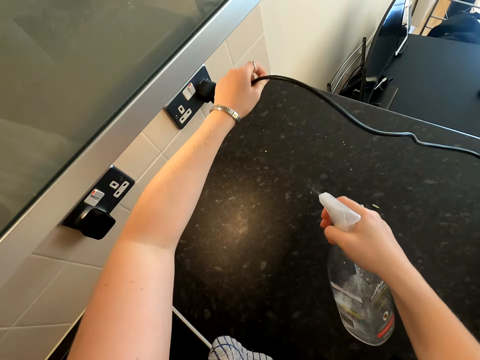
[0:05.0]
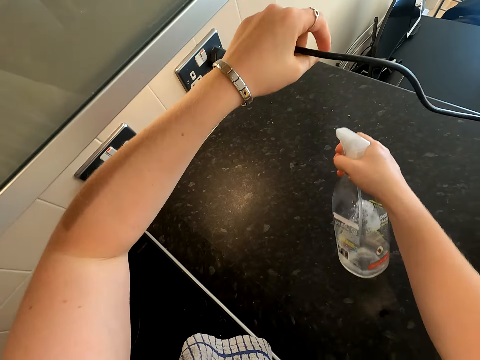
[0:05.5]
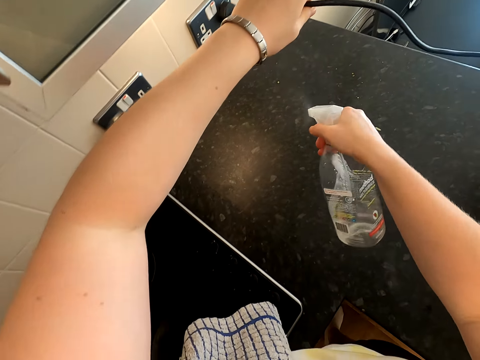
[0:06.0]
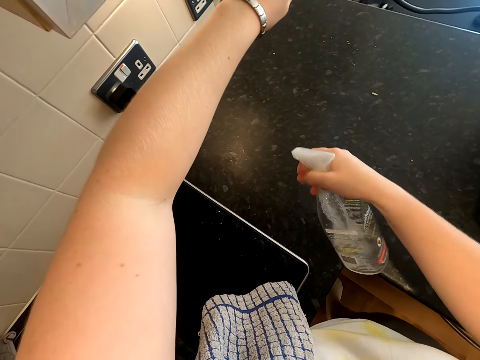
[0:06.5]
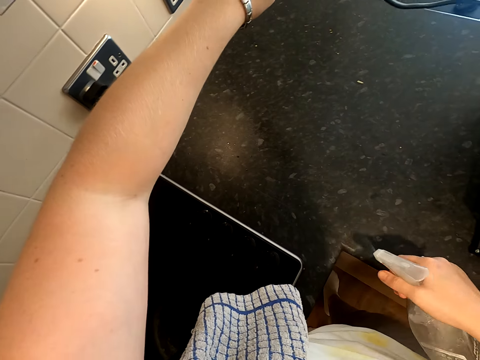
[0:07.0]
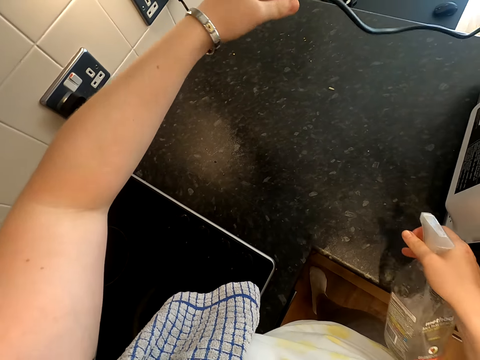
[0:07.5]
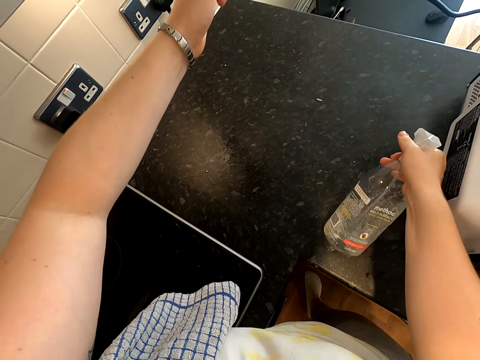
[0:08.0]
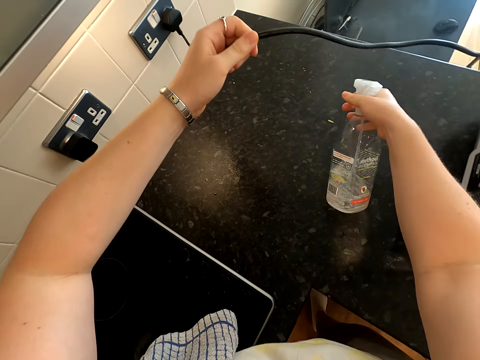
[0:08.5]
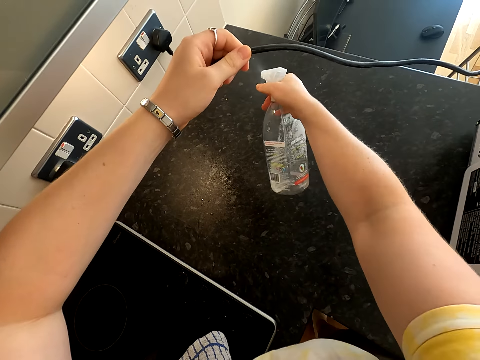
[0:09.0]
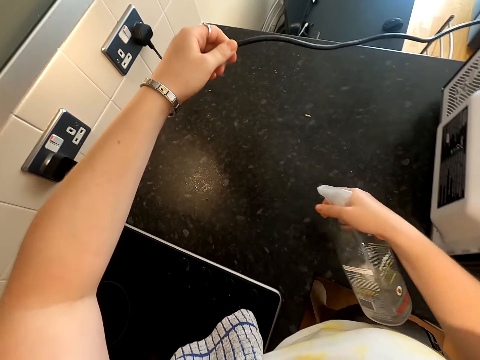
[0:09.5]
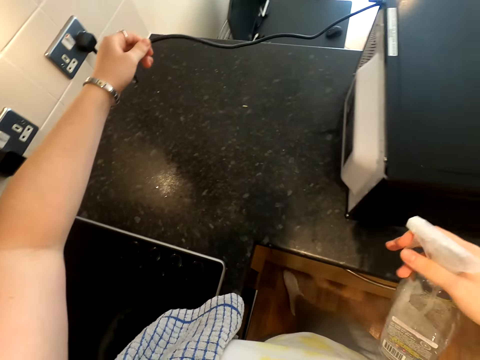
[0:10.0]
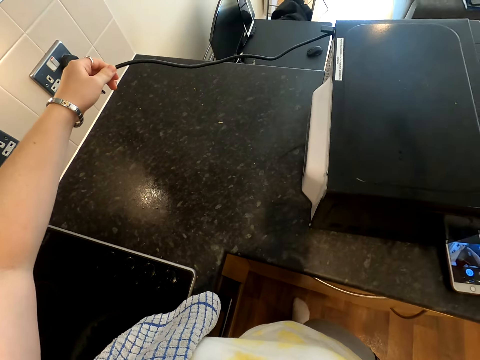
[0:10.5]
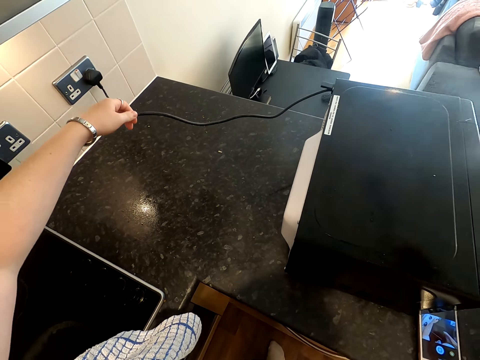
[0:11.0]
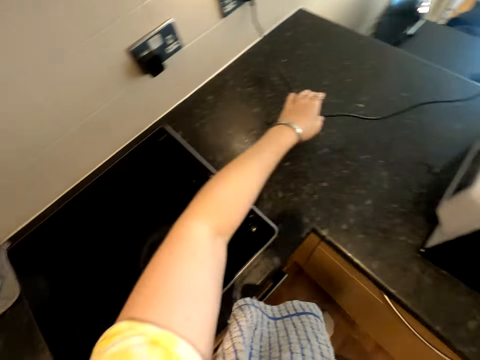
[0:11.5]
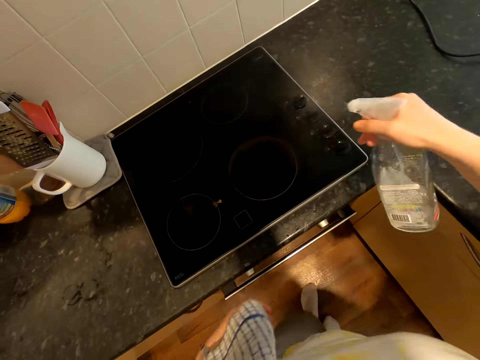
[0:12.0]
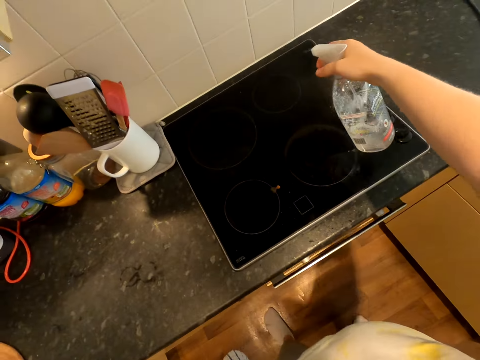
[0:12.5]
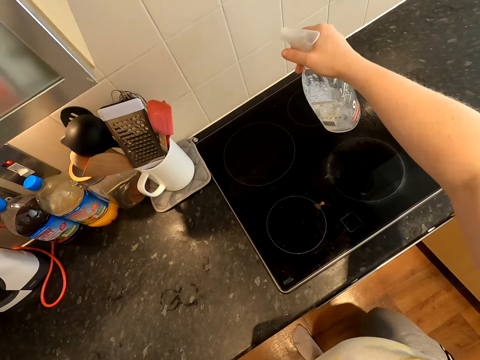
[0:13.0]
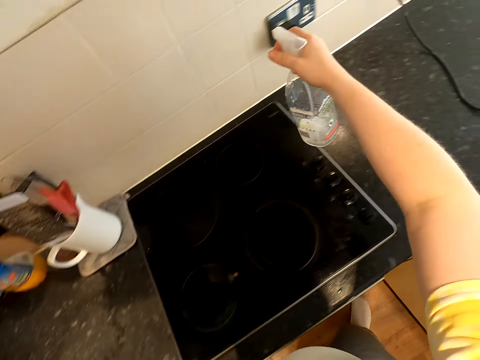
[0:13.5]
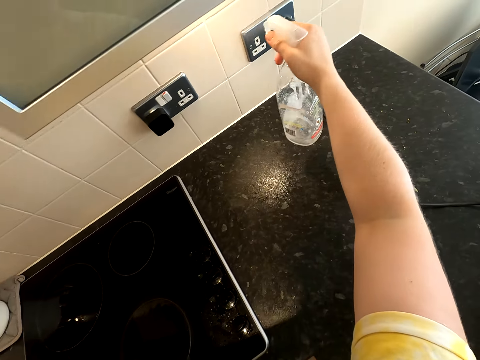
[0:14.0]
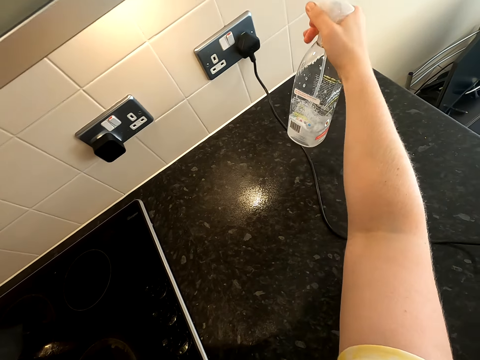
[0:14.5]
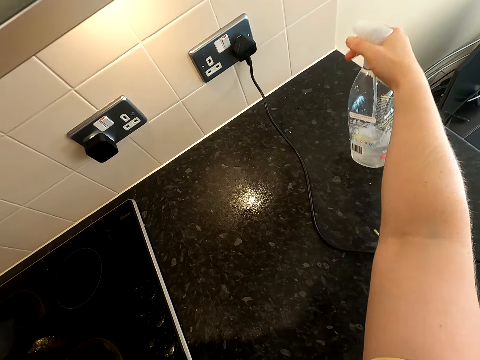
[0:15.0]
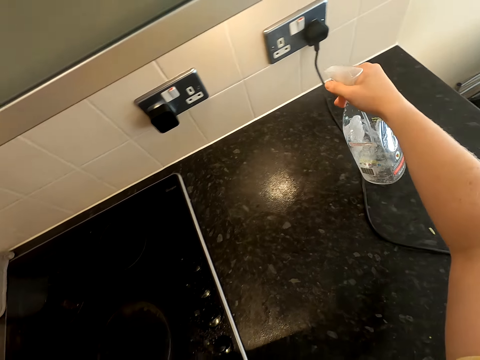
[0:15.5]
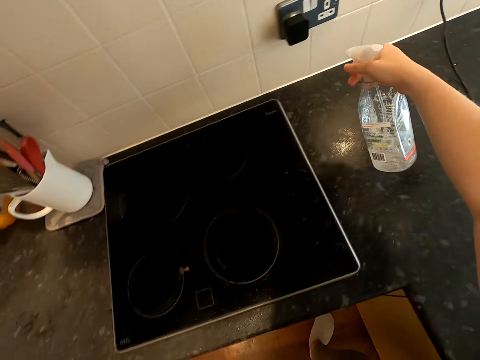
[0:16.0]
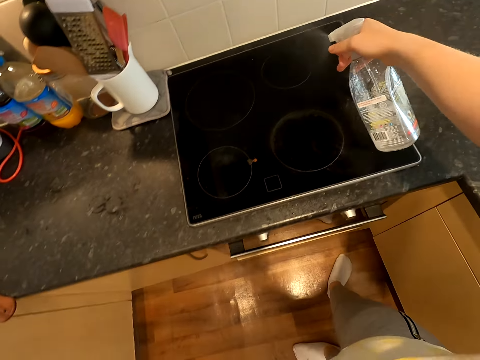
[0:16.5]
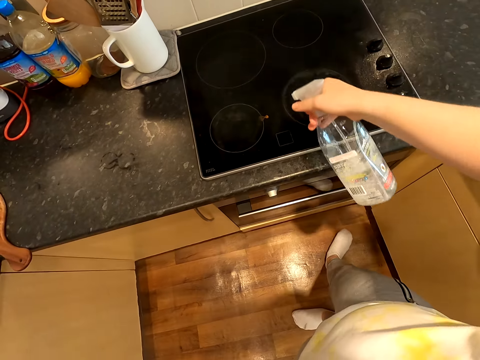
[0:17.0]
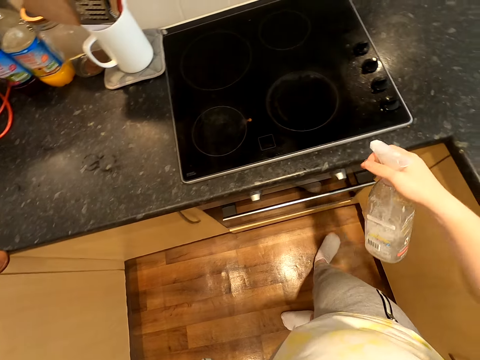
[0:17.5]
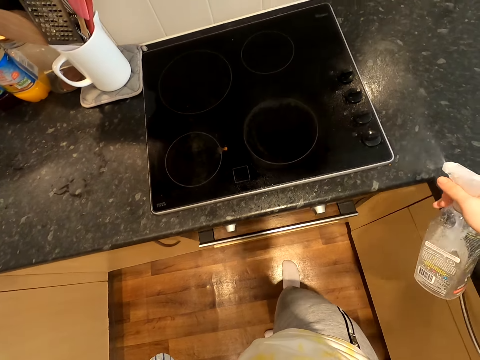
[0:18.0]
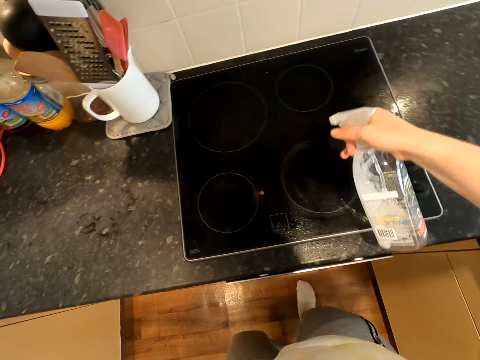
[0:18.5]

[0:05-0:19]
The camera wearer lifts a cable. They spray the countertop or kitchen counter, microwave and wall with liquid in the bottle. They spray the kitchen counter repeatedly. They spray the microwave. They spray the microwave again. They drop the microwave cable on the countertop. They spray the countertop and wall with liquid in the spray bottle. They spray a cooker. They spray the wall. They spray the wall again. They spray the cooker.

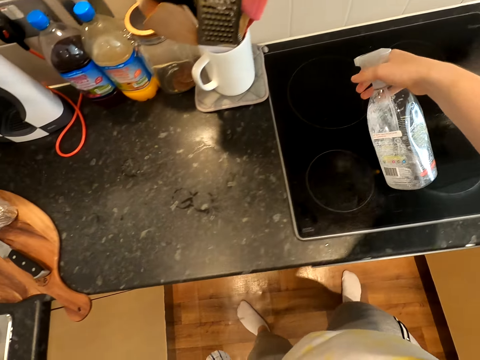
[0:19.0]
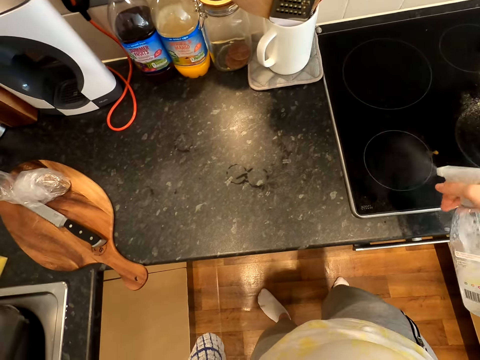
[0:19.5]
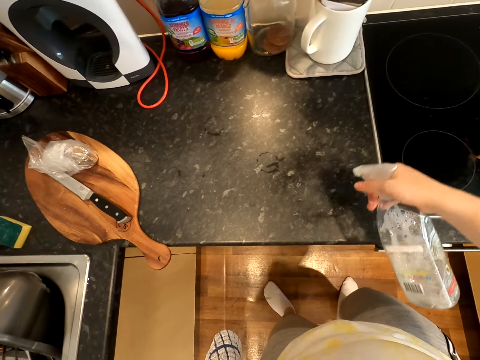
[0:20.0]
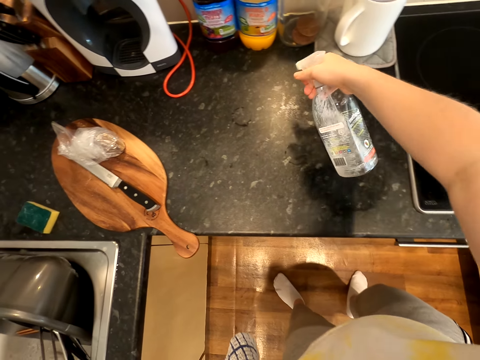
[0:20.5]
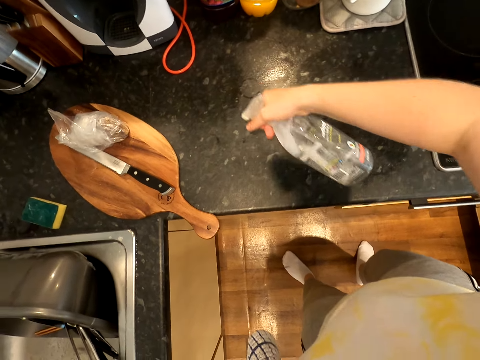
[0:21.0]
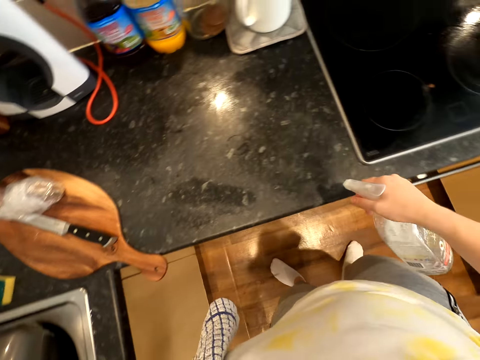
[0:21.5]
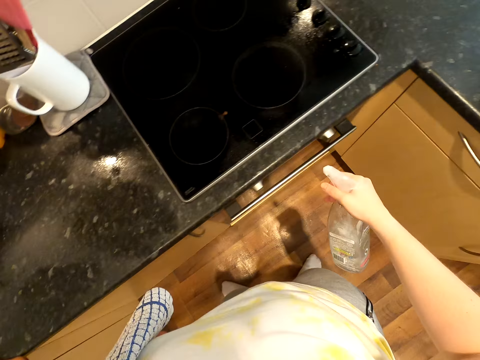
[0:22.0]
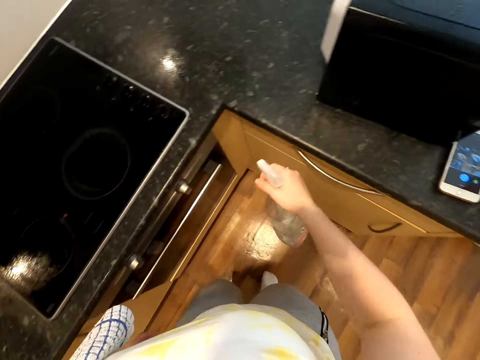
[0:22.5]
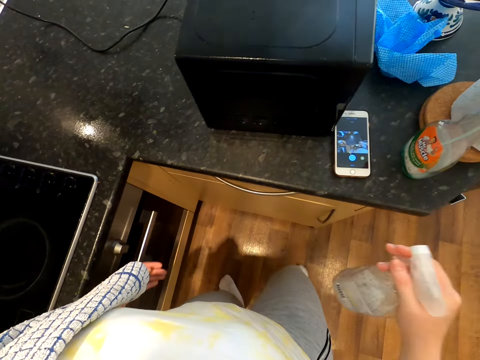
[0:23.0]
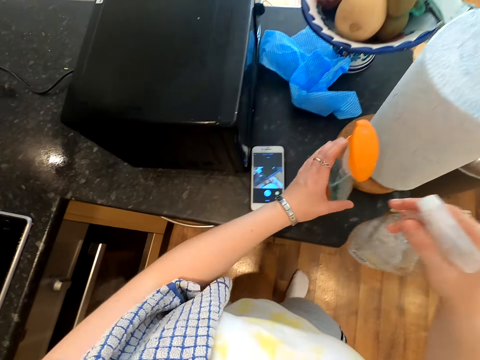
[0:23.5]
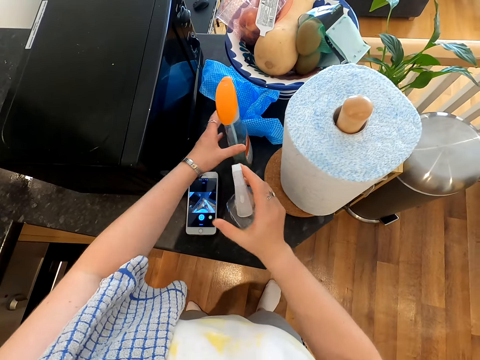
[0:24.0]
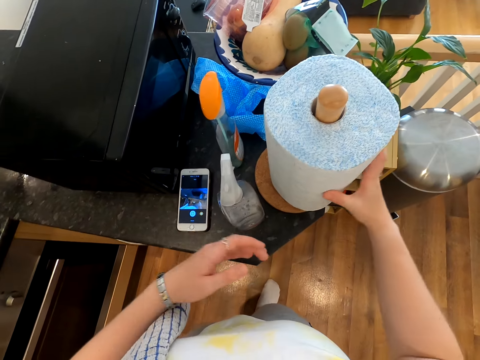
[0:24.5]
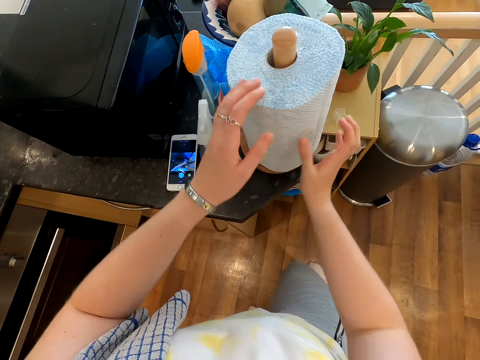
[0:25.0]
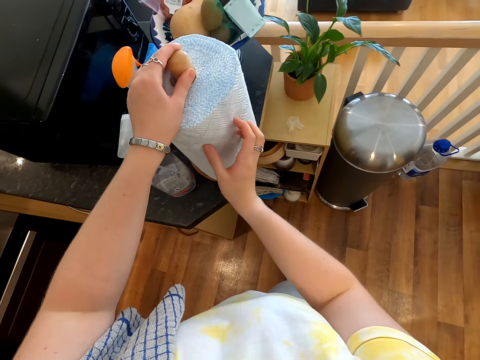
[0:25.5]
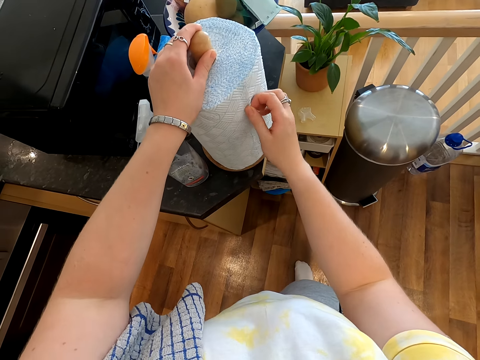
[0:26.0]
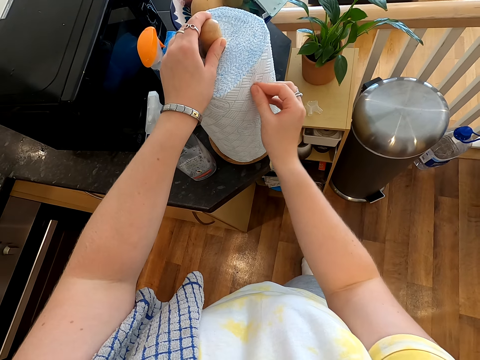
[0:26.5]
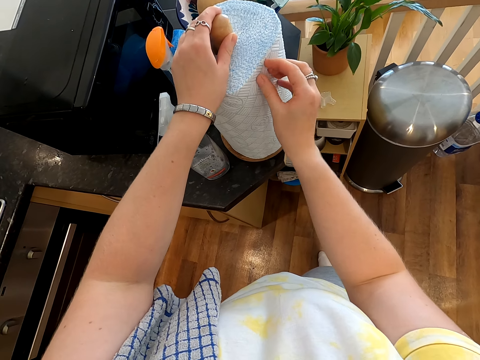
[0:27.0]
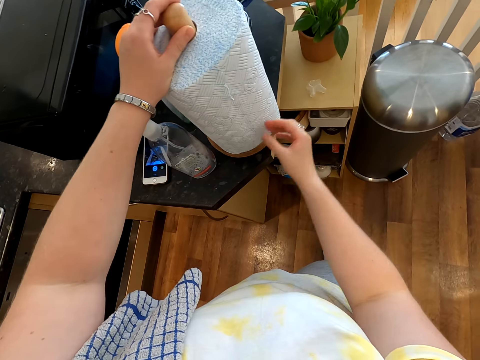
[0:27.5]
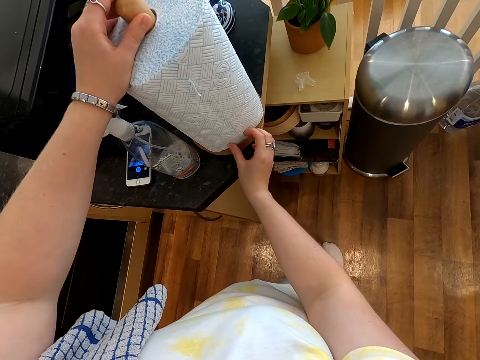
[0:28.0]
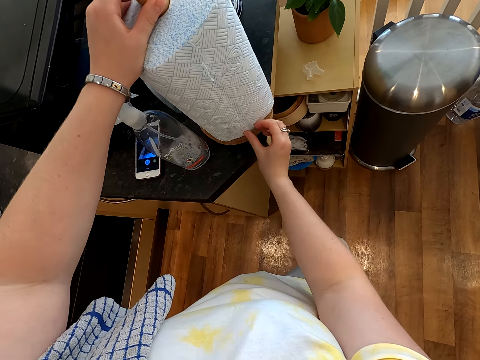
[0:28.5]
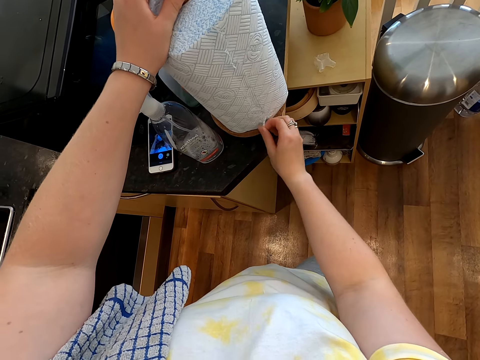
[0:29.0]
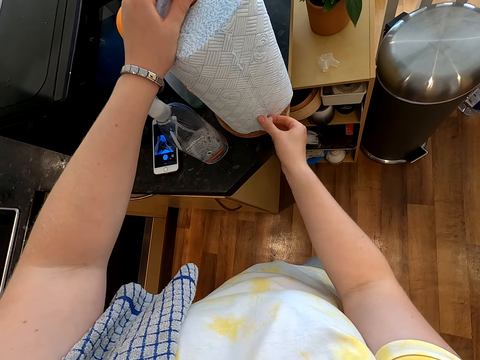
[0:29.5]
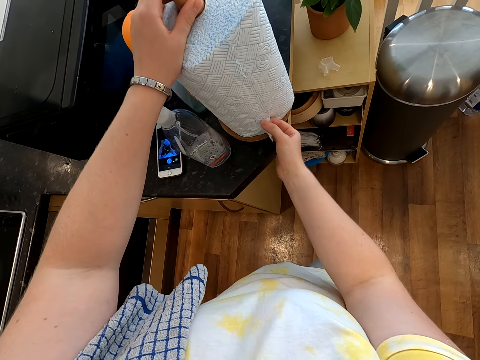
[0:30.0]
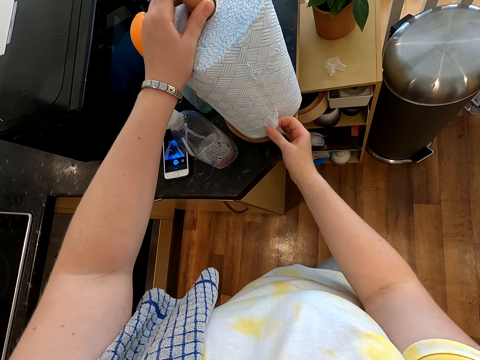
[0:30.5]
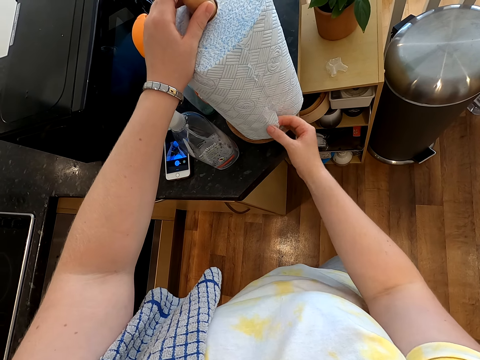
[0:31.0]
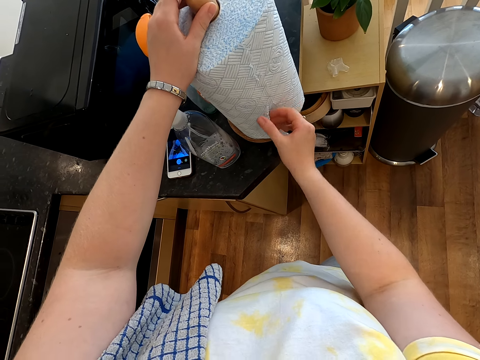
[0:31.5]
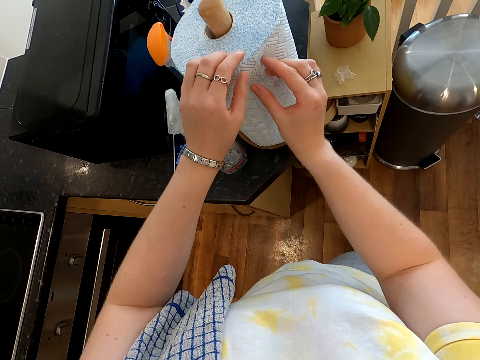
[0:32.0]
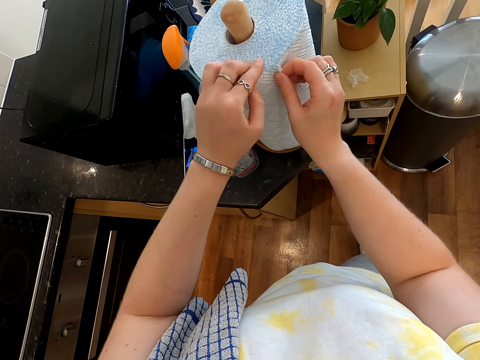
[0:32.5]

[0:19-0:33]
The camera wearer sprays a cooker. They spray a kitchen counter repeatedly. They put a spray bottle on the kitchen counter. They unroll a piece of paper on the paper roll. They cut a paper towel.
